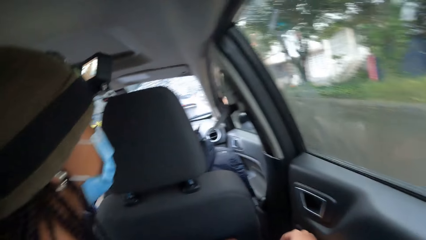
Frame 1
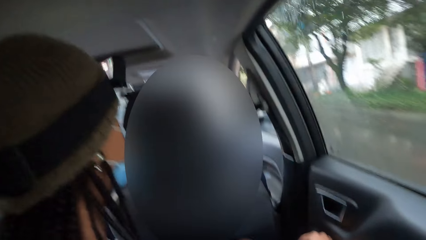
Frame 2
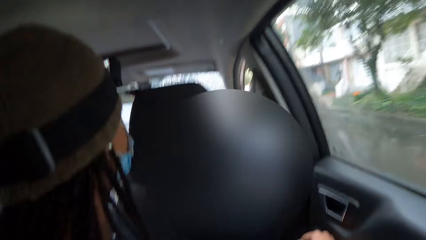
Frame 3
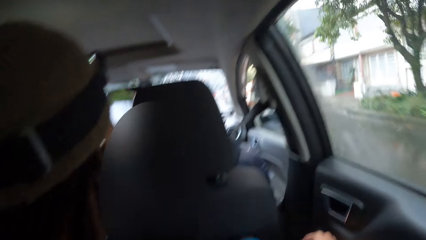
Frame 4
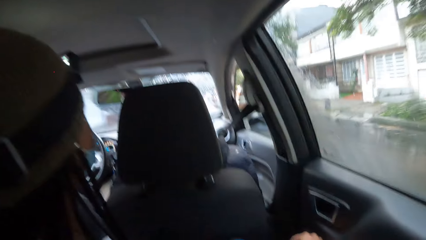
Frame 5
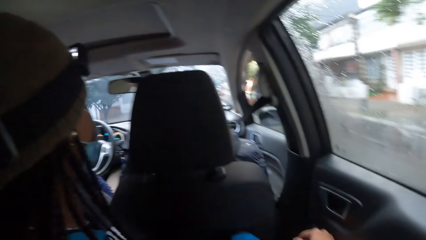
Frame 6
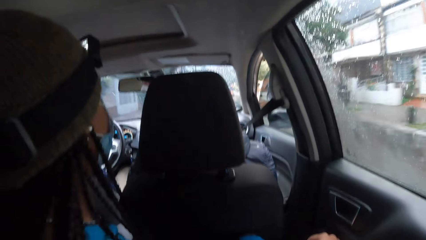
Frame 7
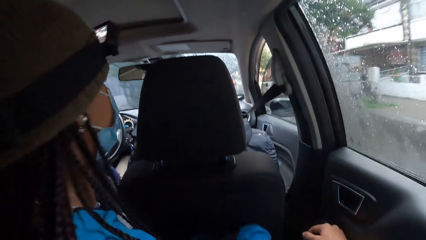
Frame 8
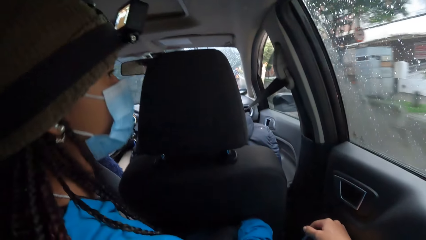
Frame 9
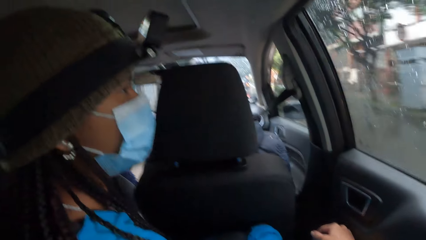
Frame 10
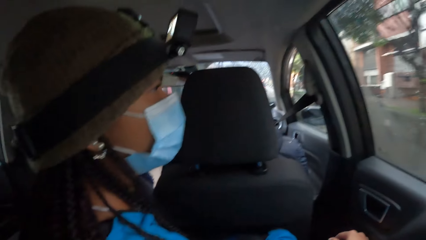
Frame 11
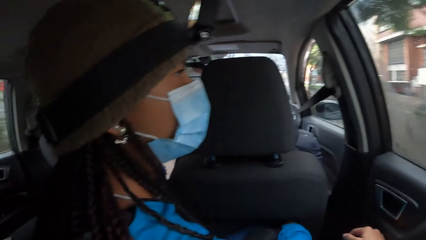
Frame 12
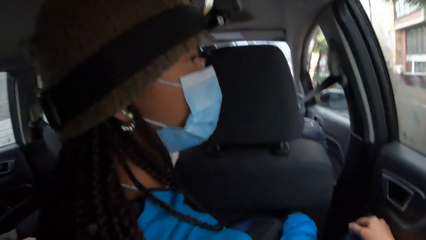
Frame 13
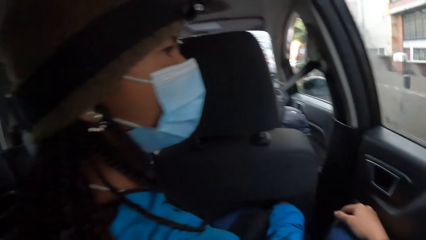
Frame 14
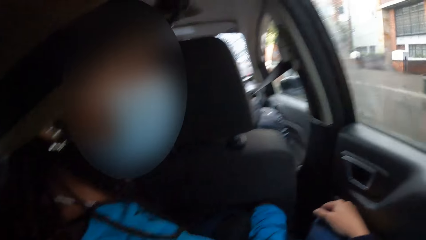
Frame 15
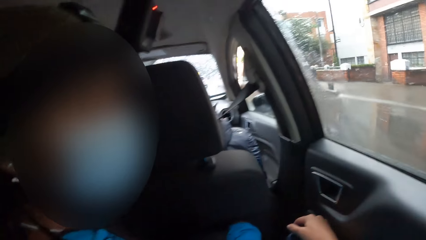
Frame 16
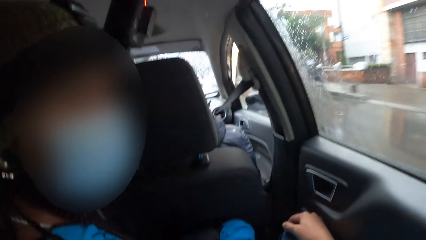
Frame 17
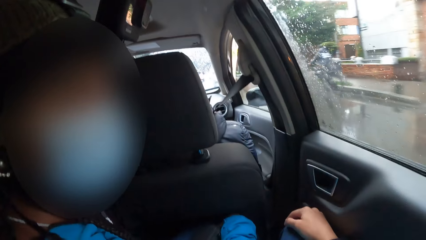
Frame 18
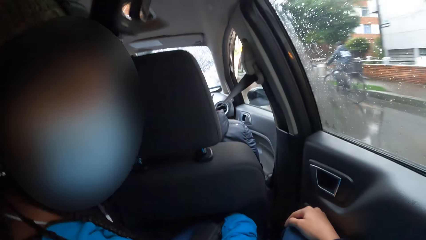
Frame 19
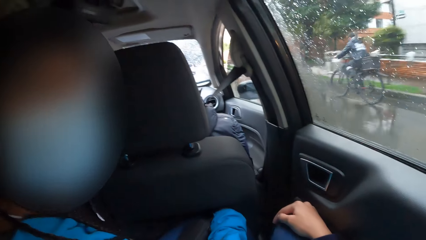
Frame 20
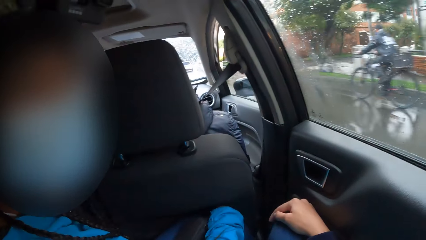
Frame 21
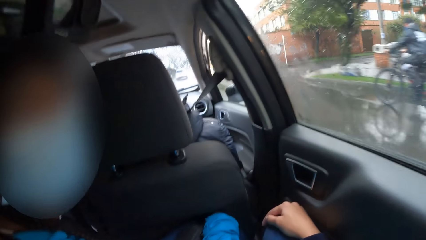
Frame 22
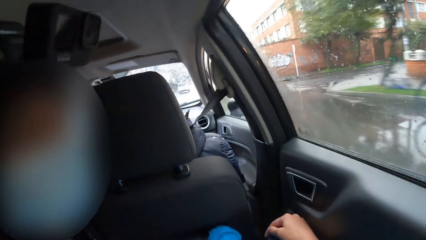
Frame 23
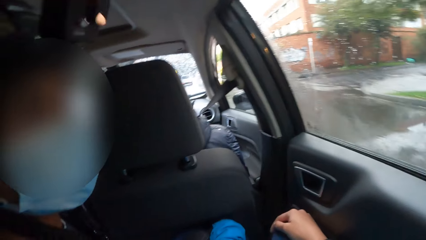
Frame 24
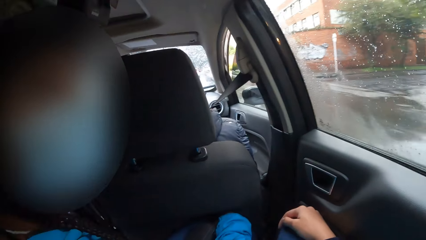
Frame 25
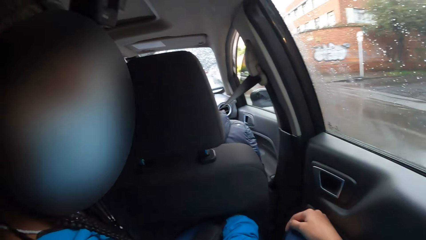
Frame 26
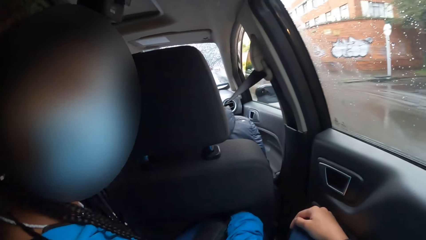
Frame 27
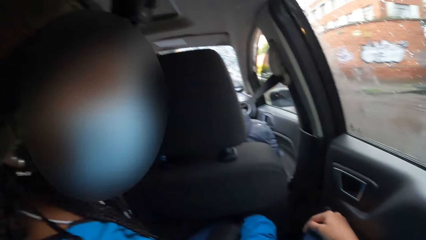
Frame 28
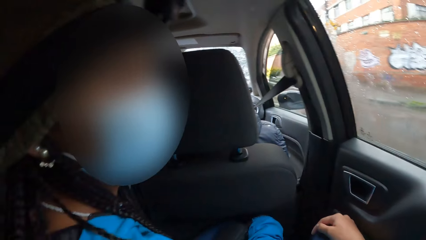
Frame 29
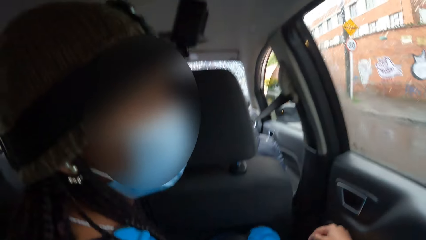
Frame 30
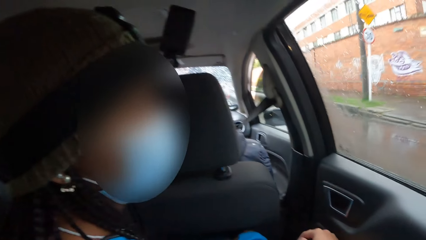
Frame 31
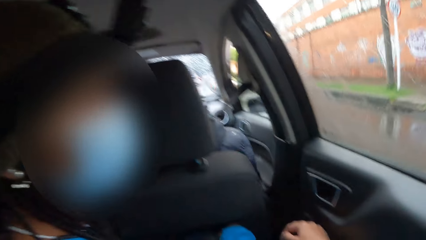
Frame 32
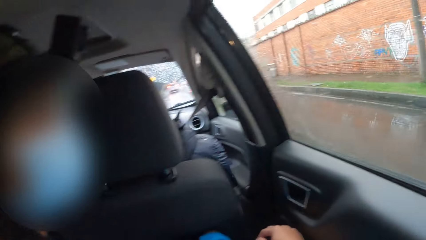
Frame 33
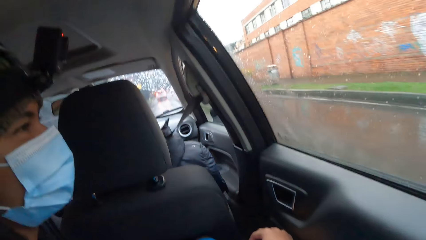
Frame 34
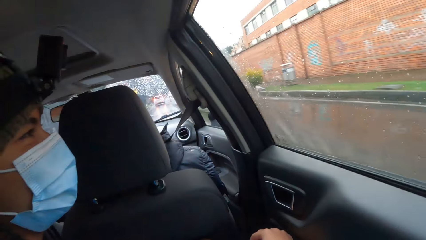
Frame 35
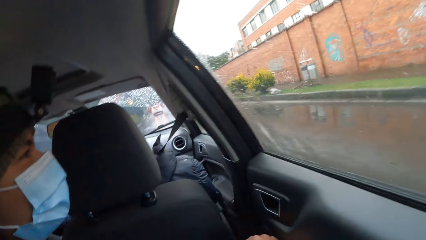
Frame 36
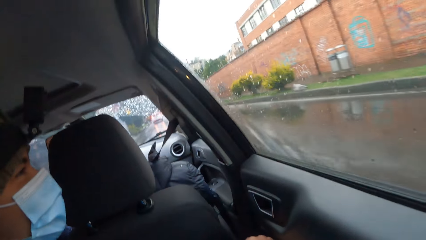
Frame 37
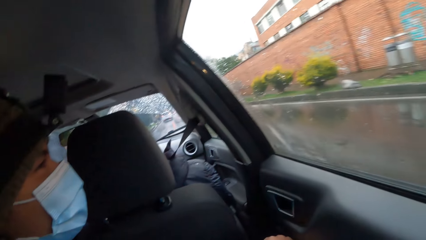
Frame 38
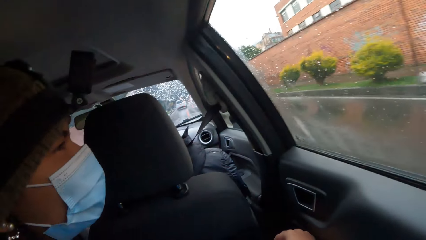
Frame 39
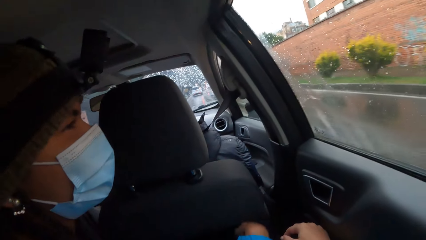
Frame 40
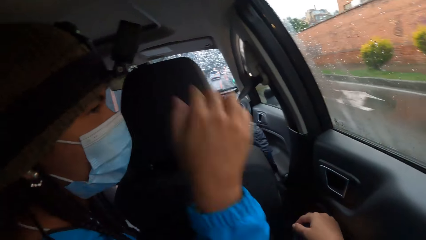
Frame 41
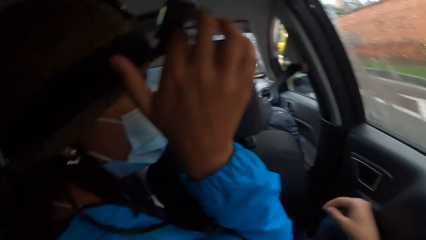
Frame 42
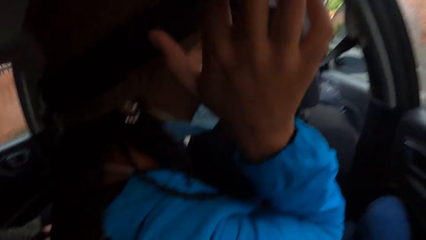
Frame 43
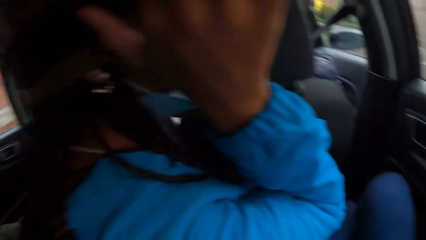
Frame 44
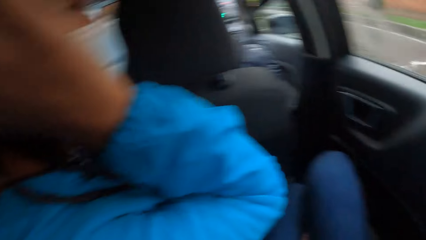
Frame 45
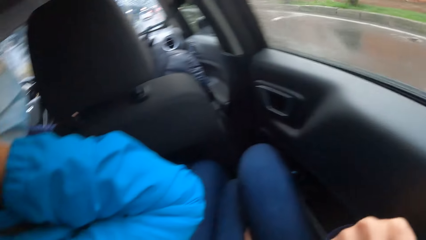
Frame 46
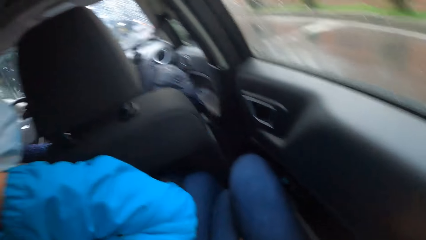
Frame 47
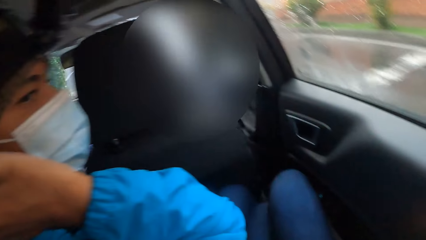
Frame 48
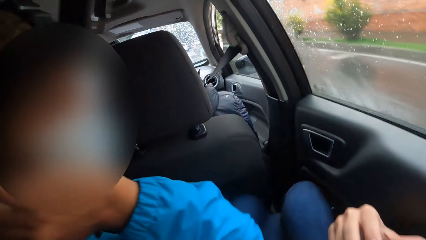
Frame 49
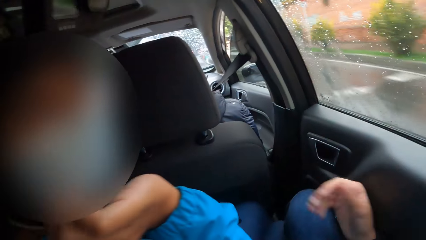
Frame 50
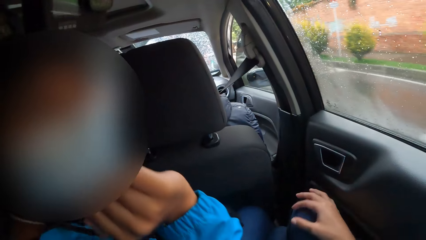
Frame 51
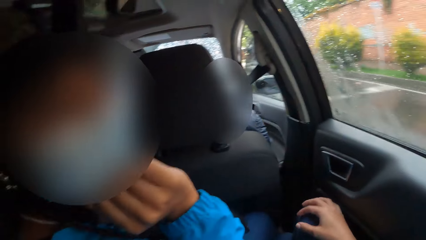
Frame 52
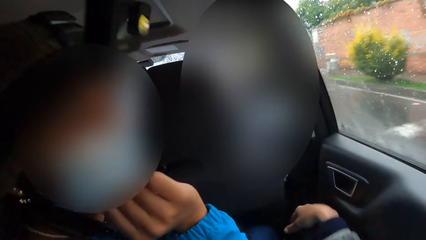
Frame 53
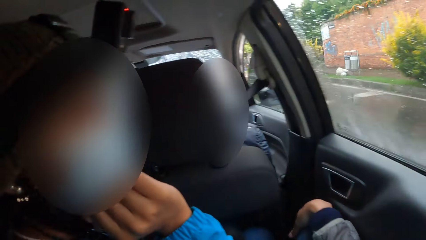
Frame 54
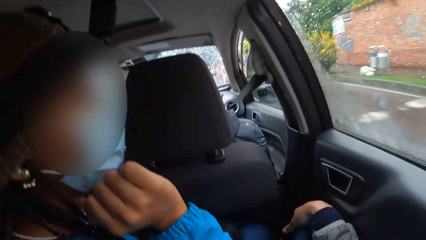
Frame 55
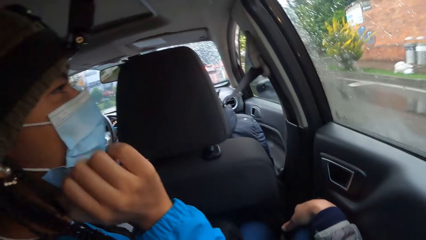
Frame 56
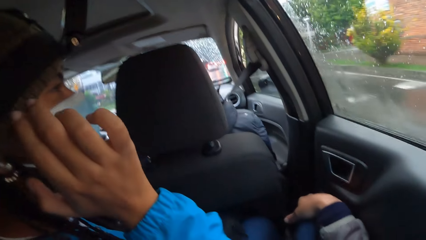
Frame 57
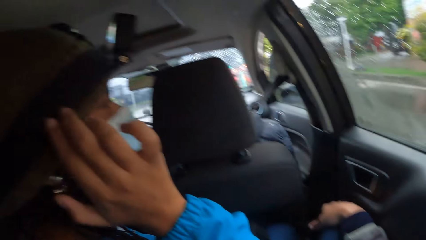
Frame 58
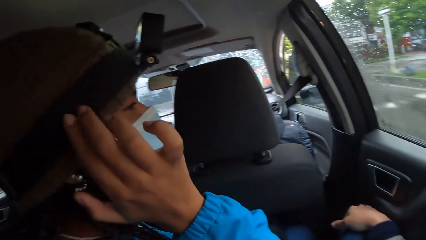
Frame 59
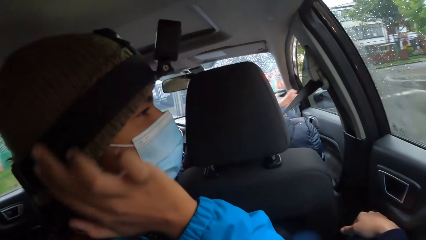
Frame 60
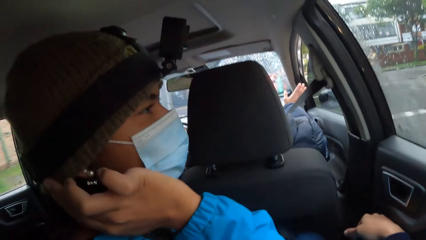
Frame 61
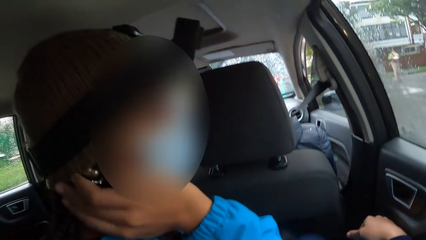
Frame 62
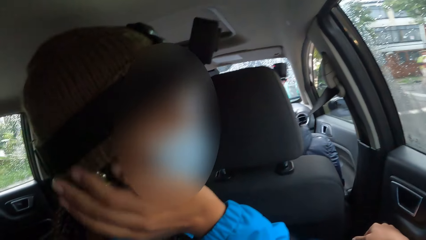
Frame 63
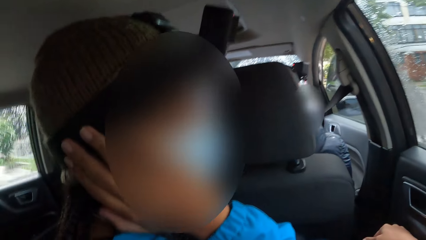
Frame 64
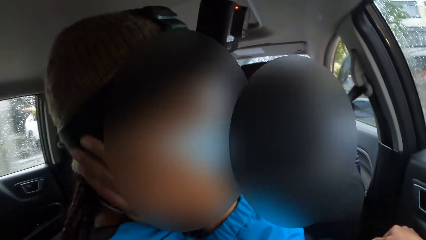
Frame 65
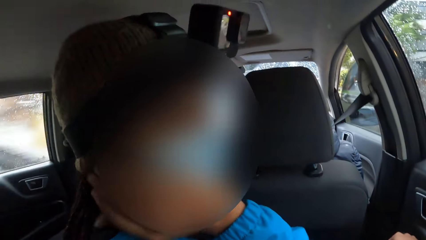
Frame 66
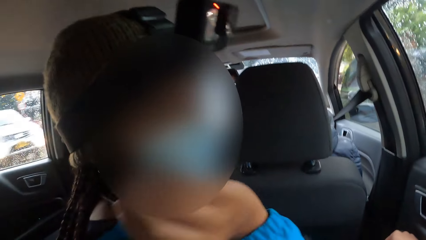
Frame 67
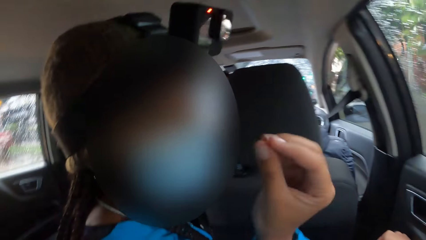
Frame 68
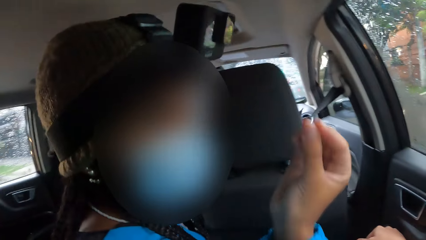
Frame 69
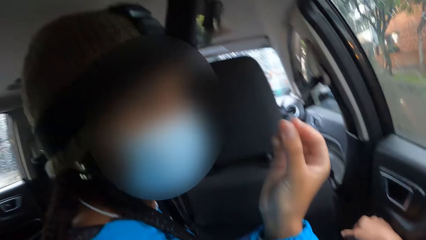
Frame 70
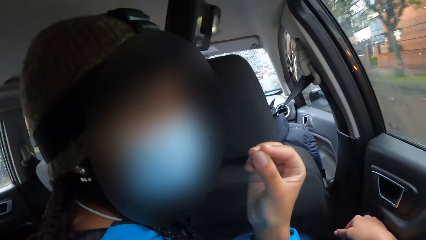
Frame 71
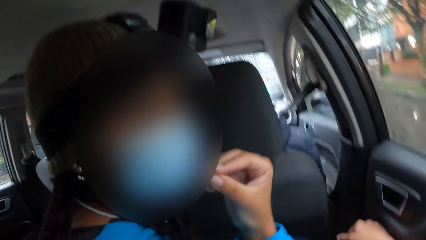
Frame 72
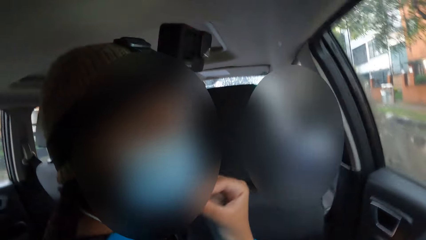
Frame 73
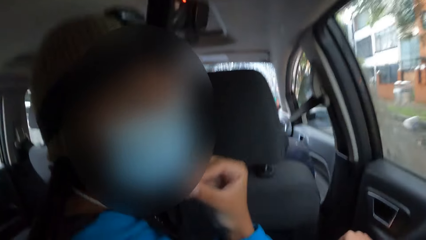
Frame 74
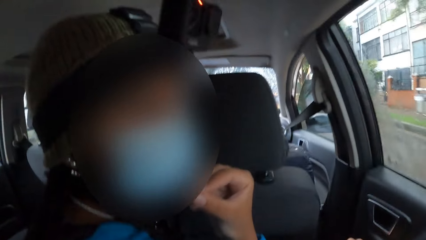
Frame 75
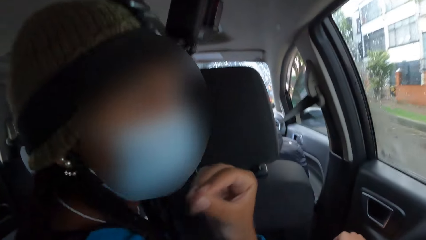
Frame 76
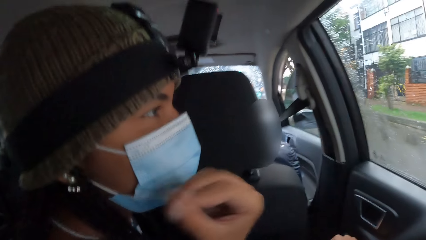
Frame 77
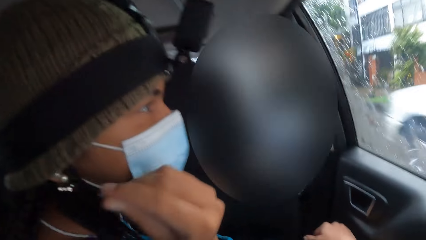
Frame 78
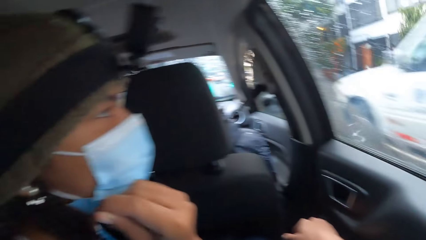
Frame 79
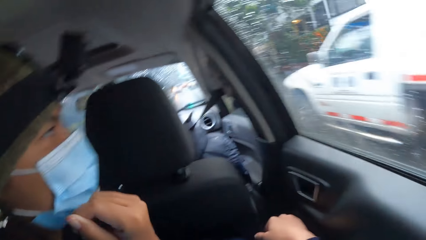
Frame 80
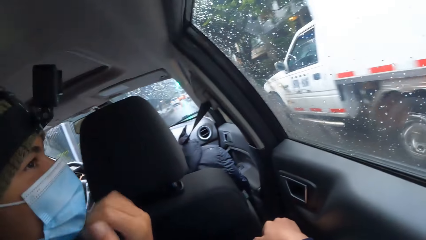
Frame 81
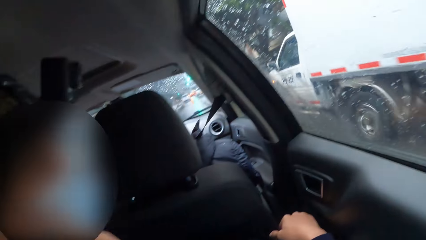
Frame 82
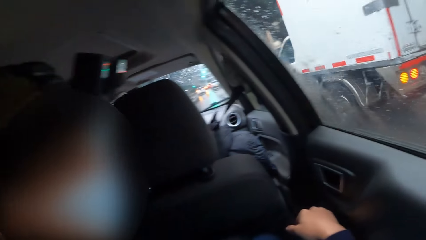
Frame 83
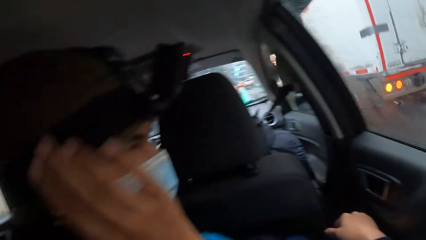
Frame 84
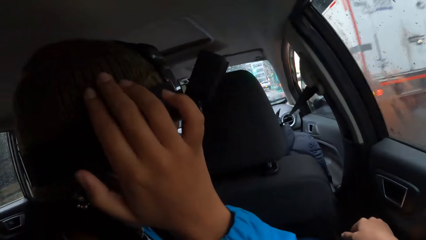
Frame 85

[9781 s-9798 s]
The woman turns the head. The woman touches the camera with her right hand. The woman raises the hand and moves the hand.
